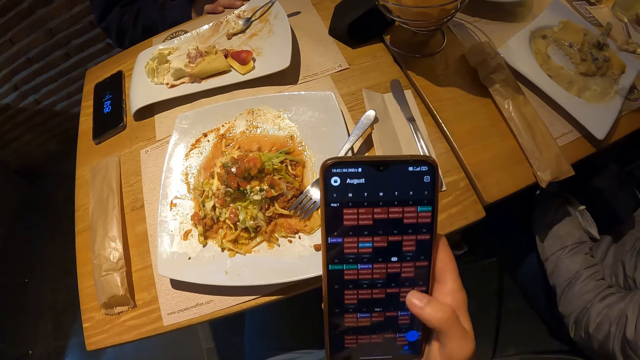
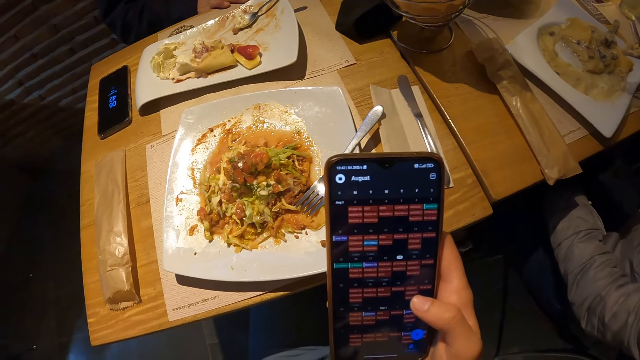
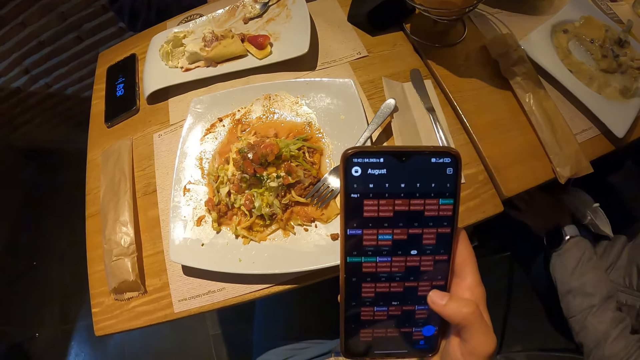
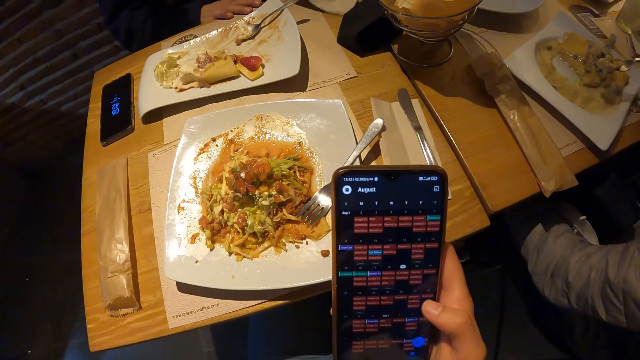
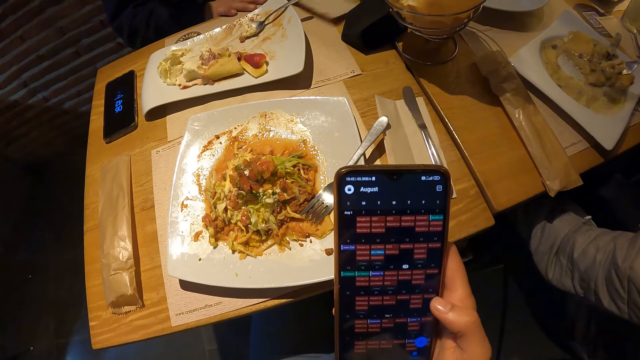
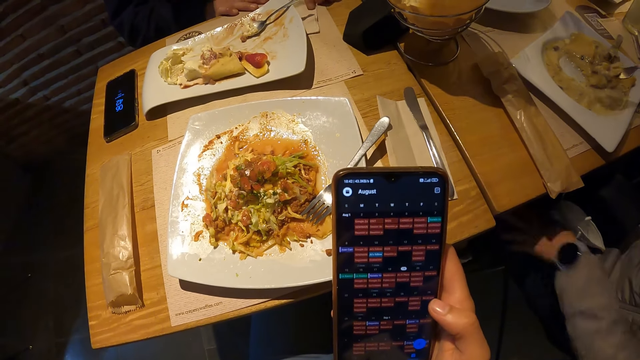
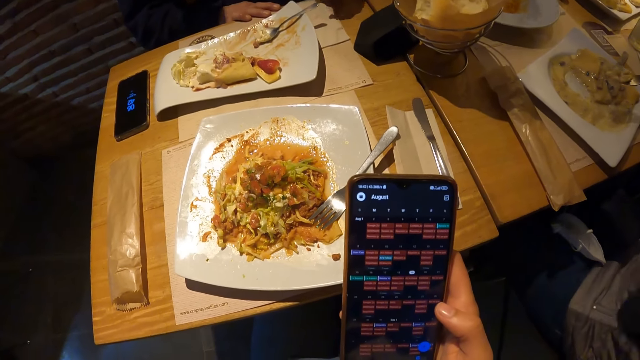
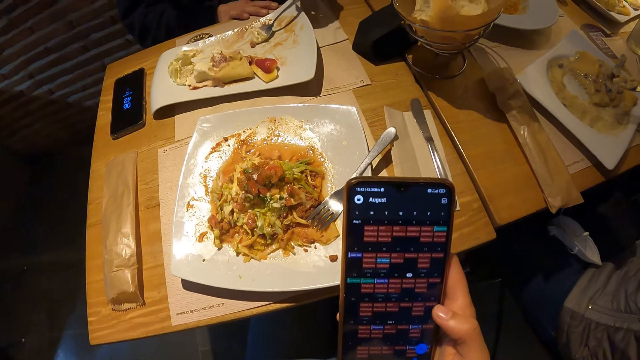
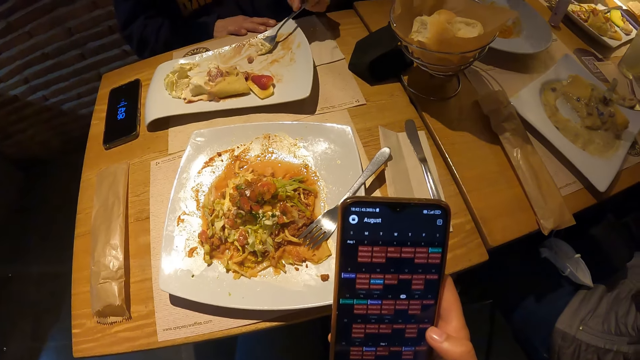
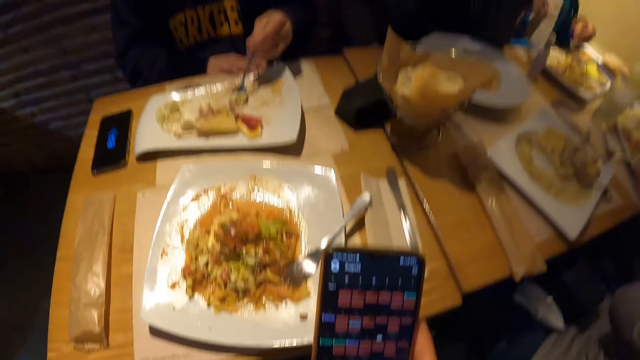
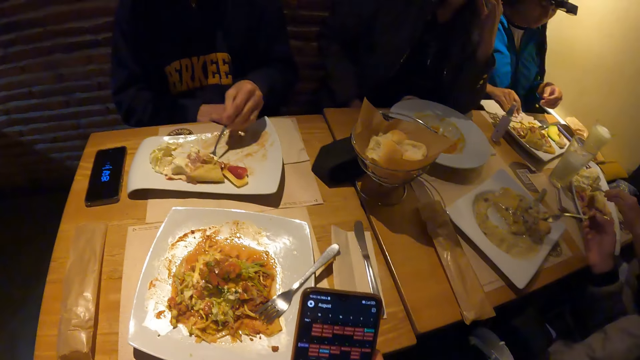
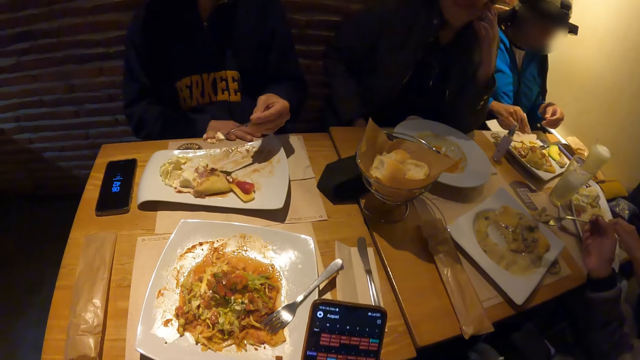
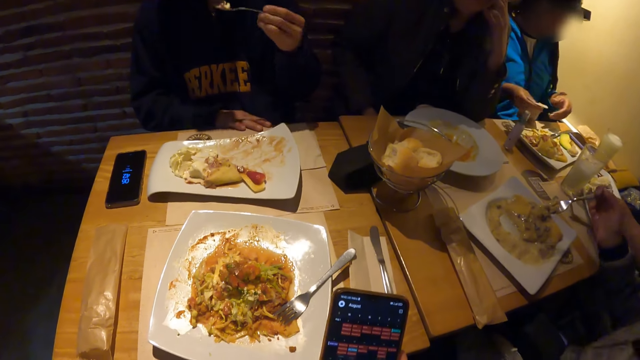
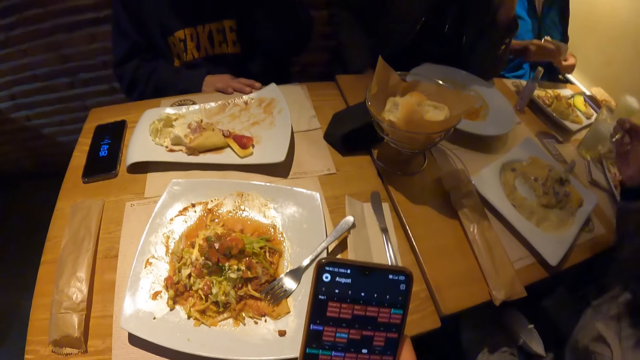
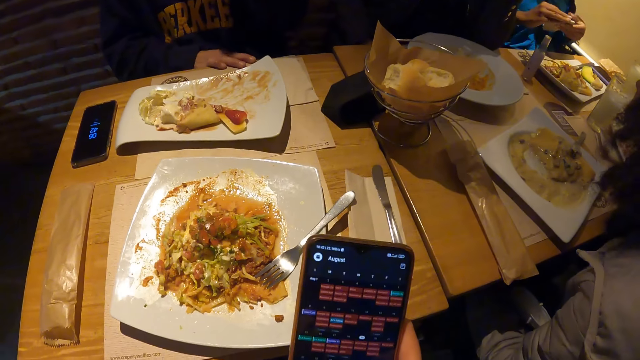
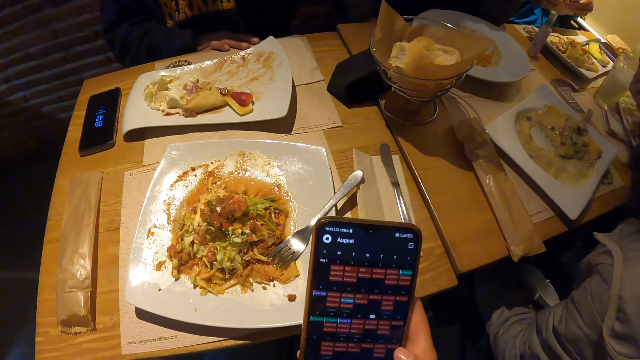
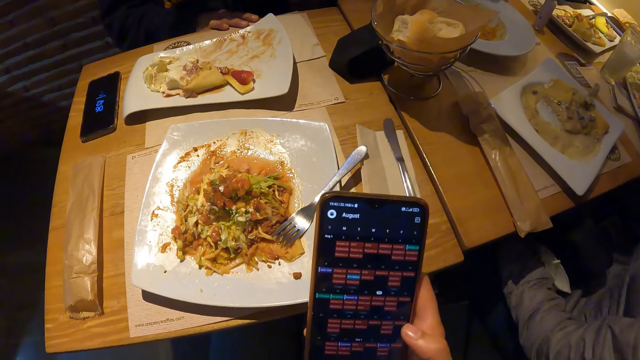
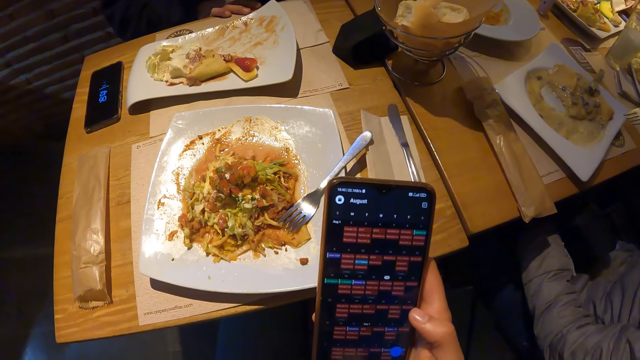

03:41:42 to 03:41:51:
The camera wearer uses the phone repeatedly. The man places the napkin on the table with his left hand. The man picks the spoon from the plate with his left hand. A woman holds a napkin in her right hand. The woman cleans the table with the napkin in her right hand. The man eats the meal with the spoon in his left hand. The woman folds the napkin with her hands.

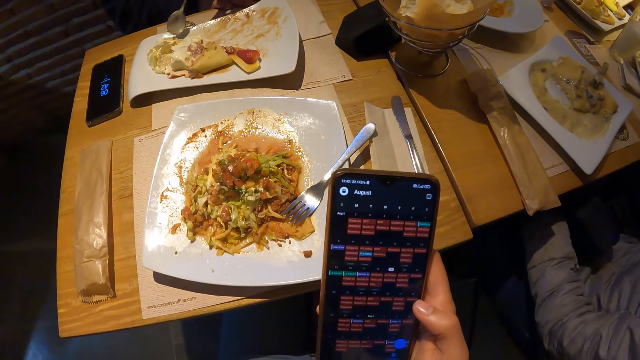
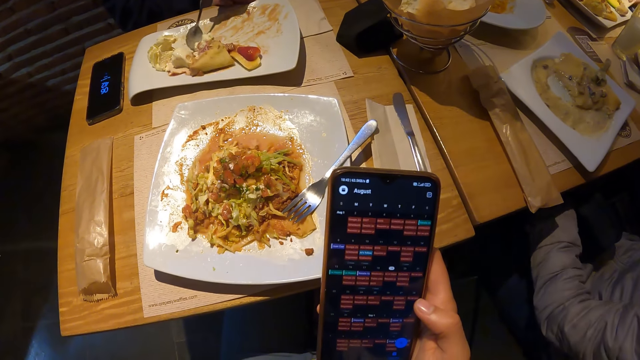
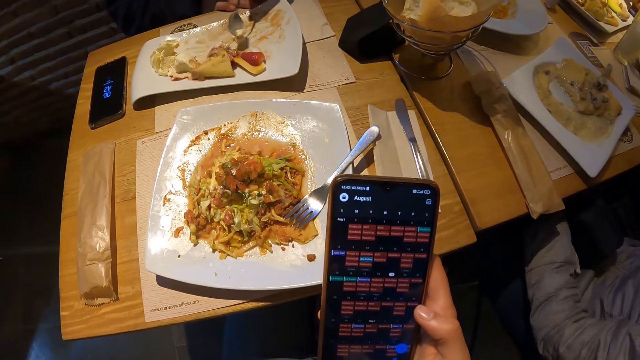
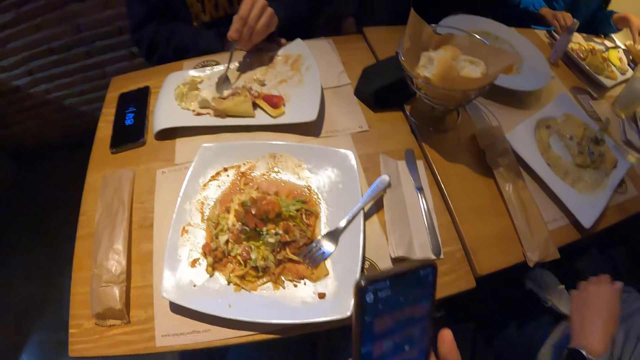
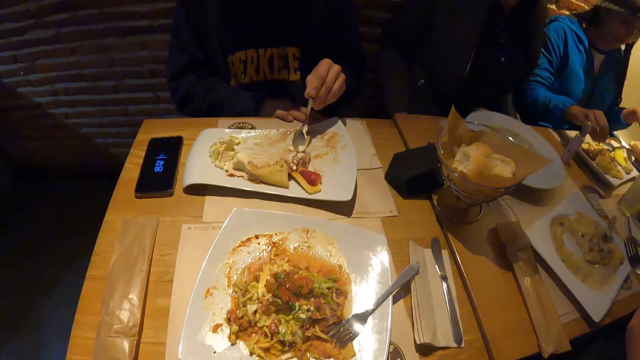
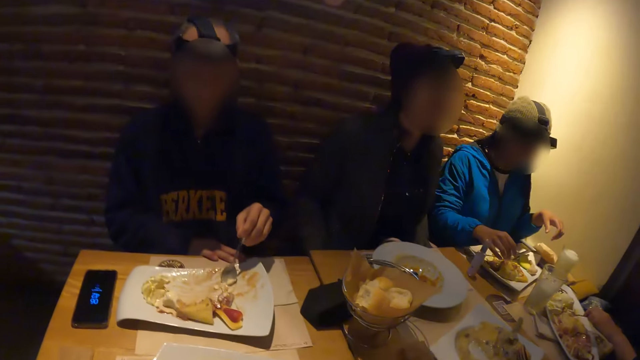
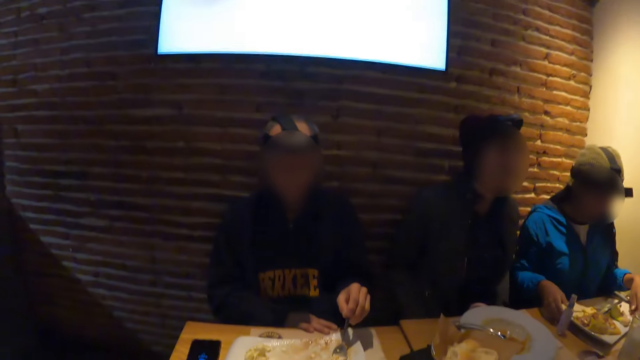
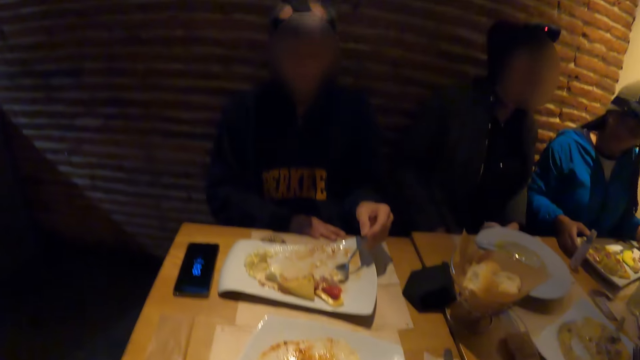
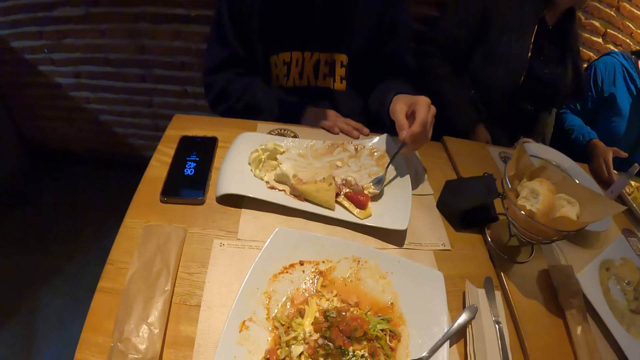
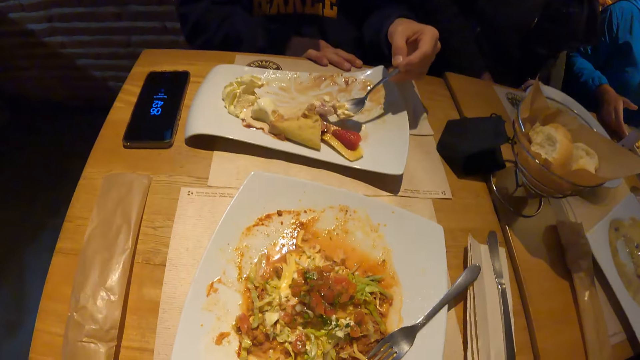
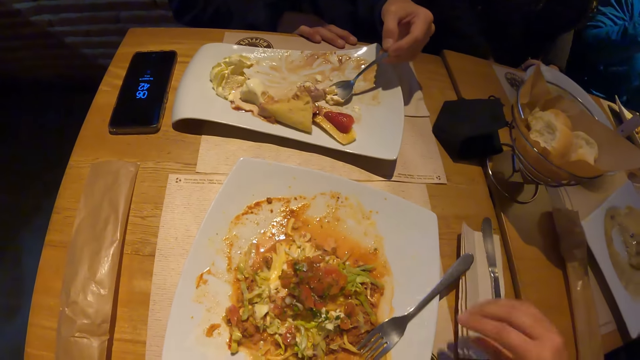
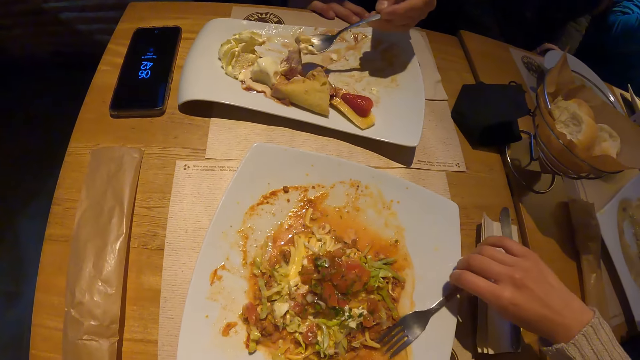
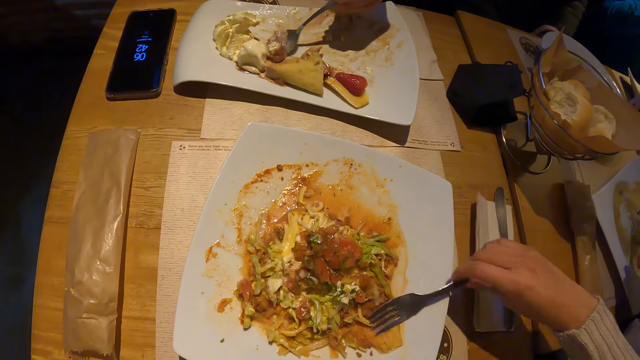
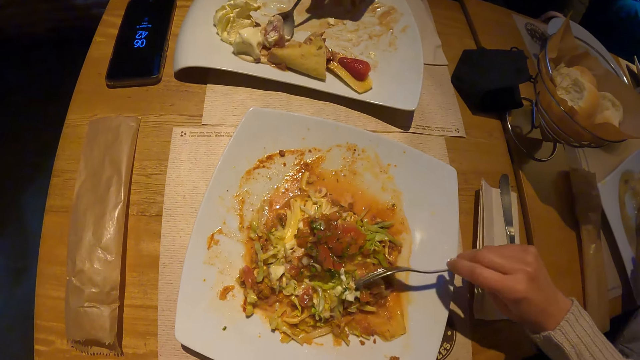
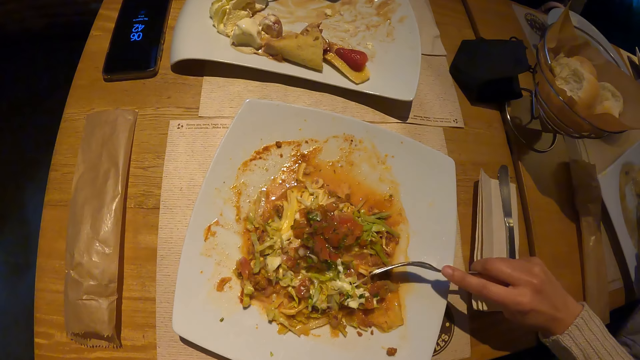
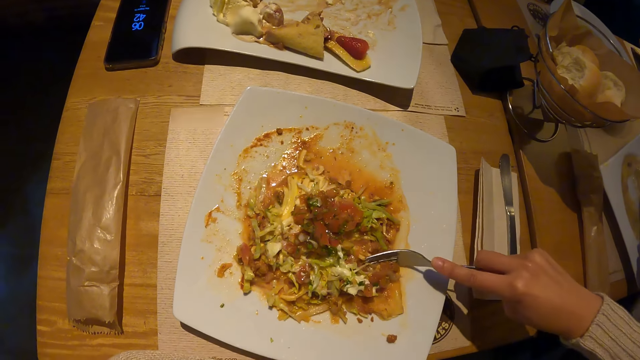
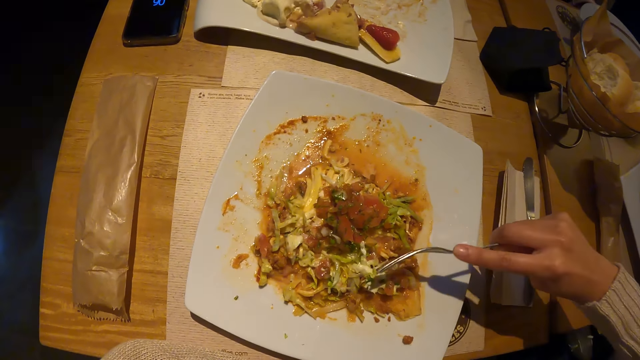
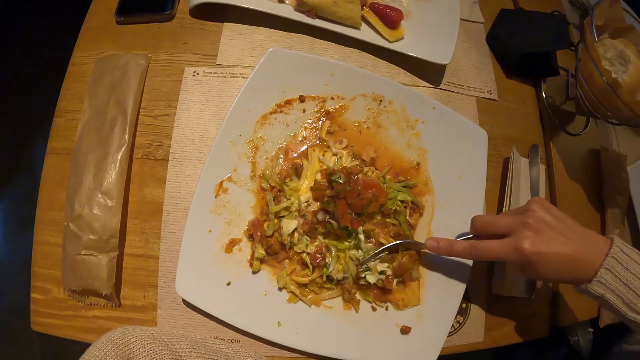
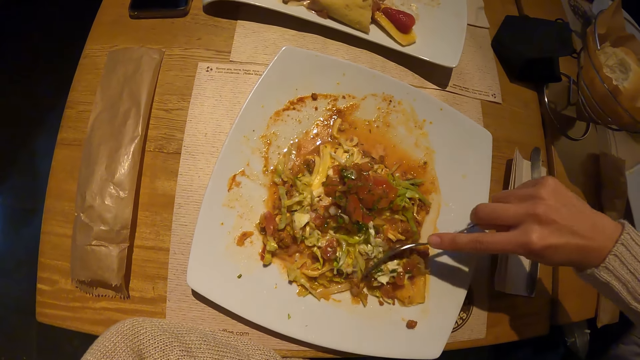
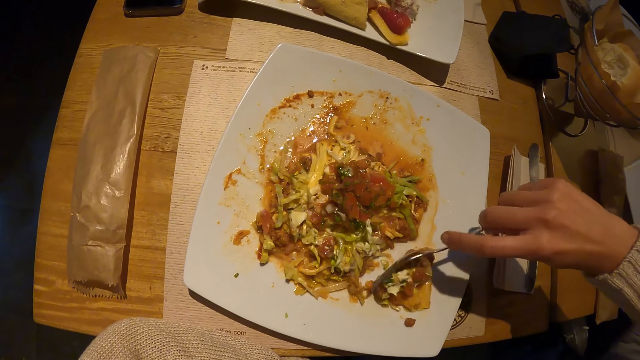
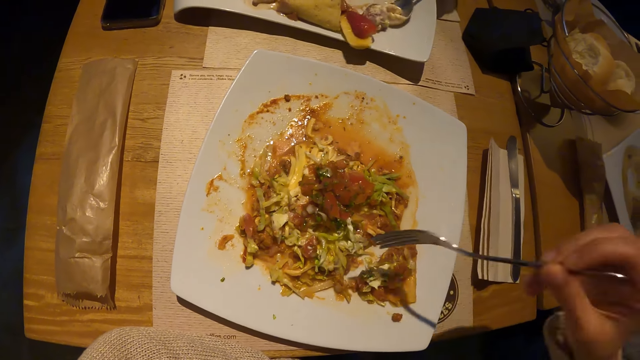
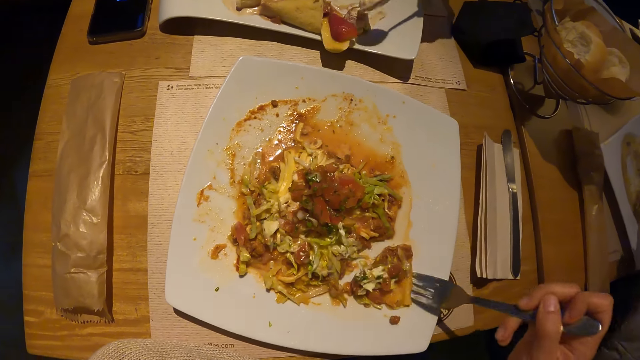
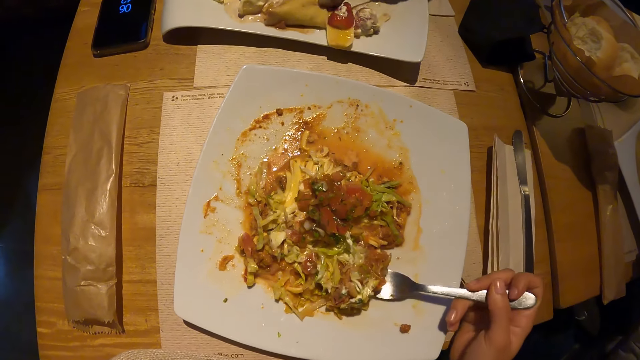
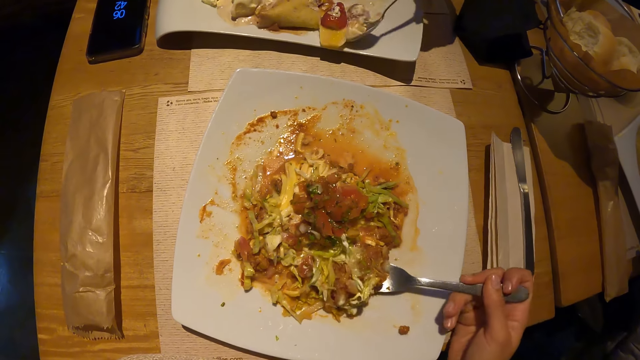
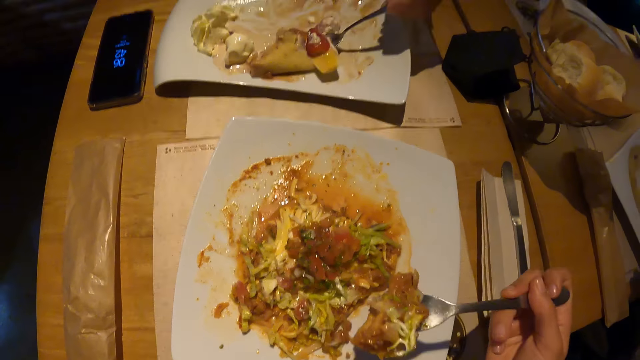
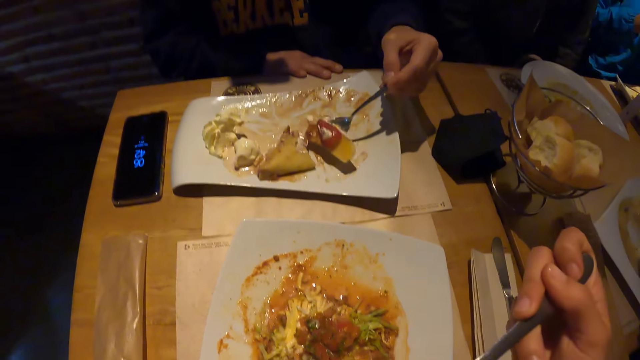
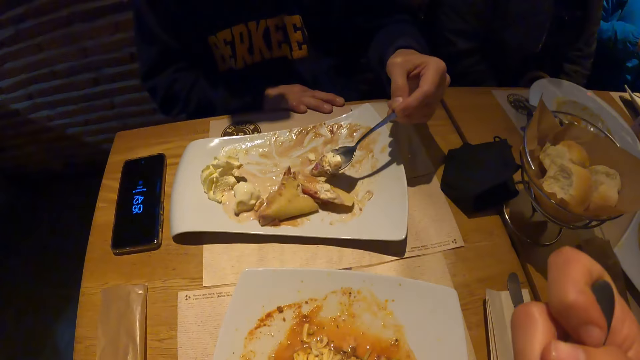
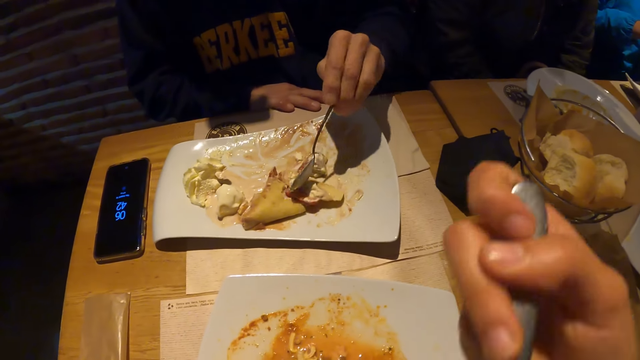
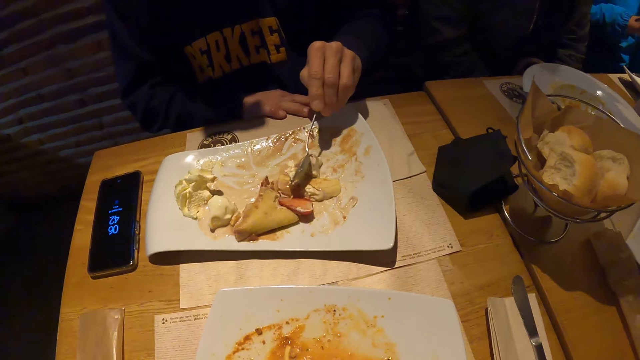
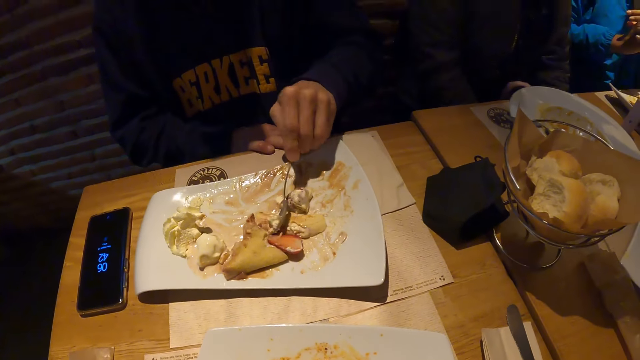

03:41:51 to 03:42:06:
The camera wearer uses the phone. He looks around the dining table. He picks up the fork from a plate with his right hand. He eats the meal with the fork in his right hand. He eats the food again.
